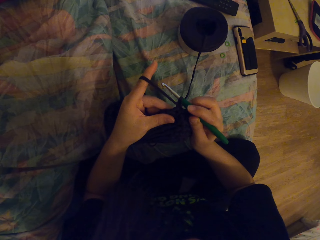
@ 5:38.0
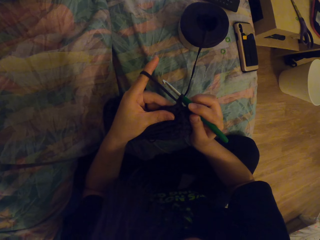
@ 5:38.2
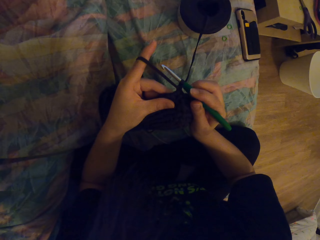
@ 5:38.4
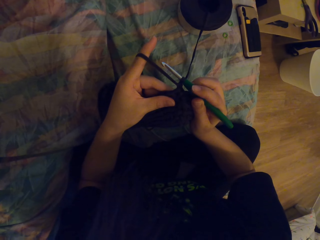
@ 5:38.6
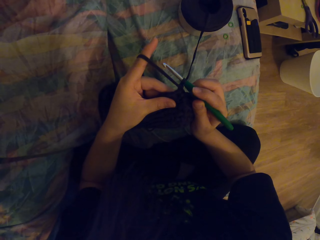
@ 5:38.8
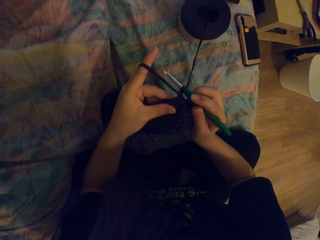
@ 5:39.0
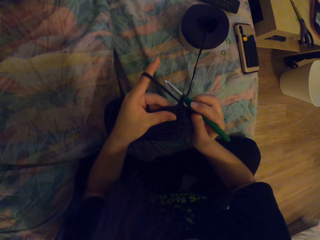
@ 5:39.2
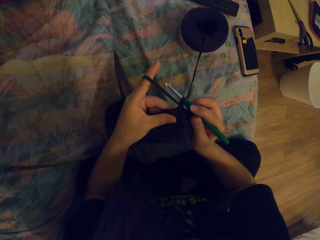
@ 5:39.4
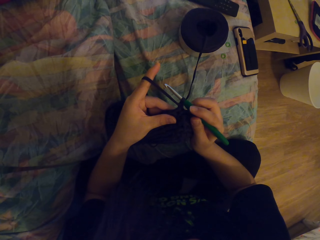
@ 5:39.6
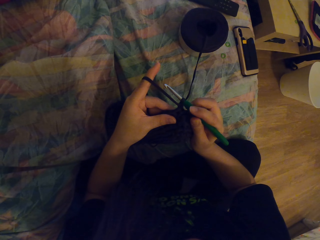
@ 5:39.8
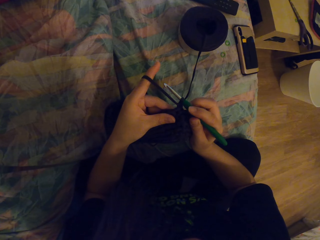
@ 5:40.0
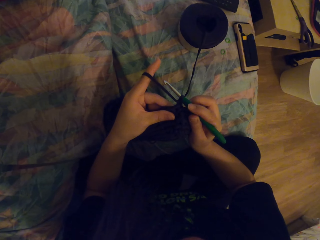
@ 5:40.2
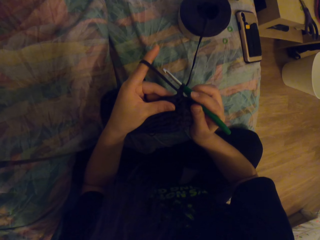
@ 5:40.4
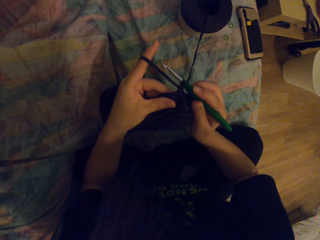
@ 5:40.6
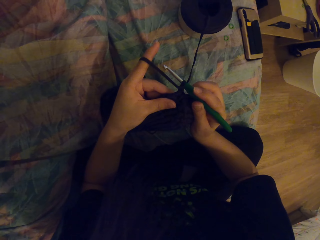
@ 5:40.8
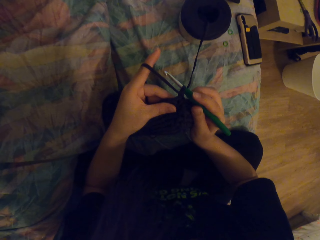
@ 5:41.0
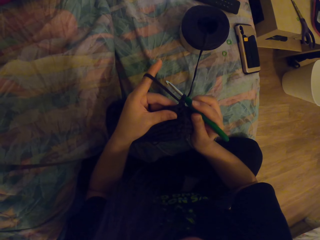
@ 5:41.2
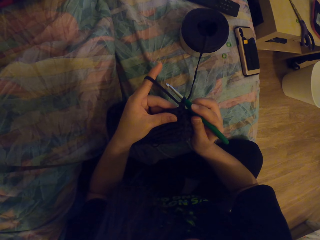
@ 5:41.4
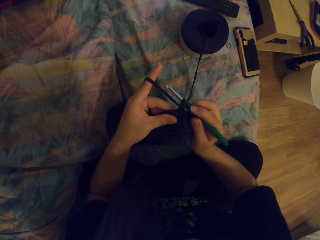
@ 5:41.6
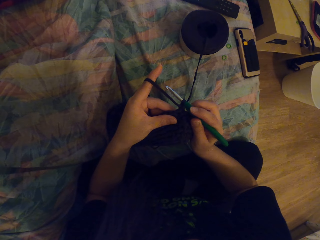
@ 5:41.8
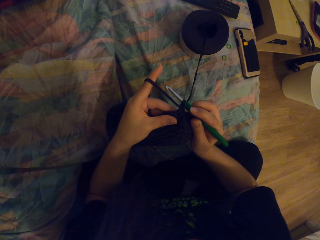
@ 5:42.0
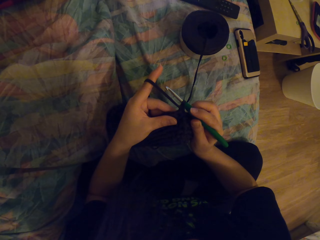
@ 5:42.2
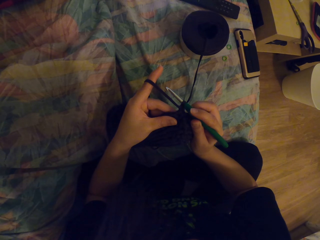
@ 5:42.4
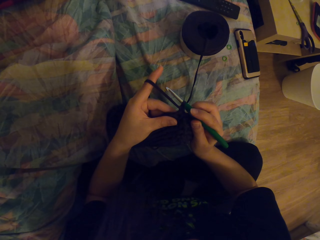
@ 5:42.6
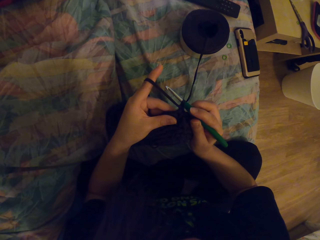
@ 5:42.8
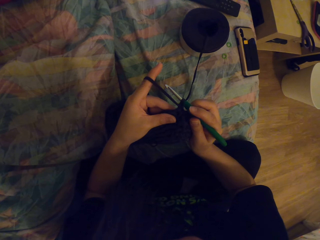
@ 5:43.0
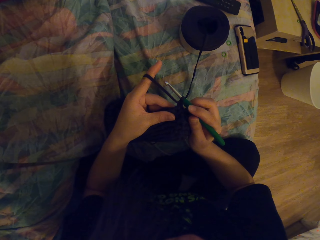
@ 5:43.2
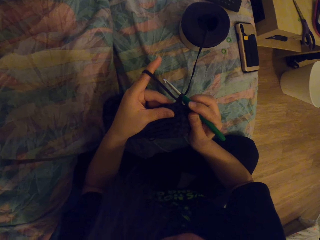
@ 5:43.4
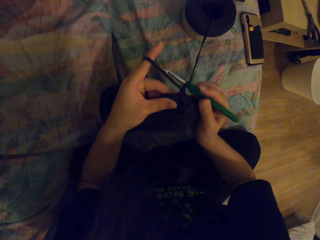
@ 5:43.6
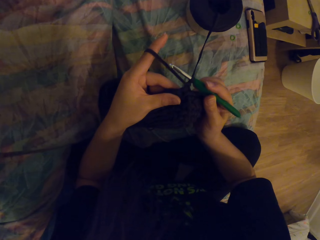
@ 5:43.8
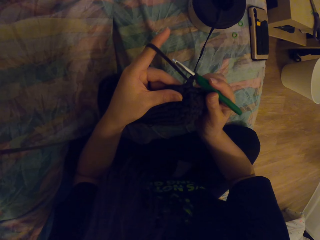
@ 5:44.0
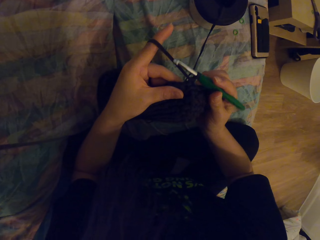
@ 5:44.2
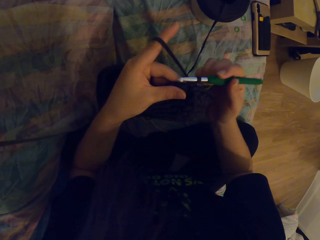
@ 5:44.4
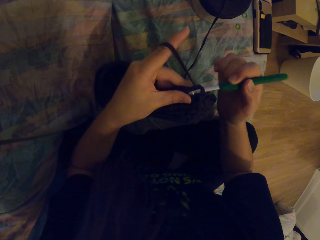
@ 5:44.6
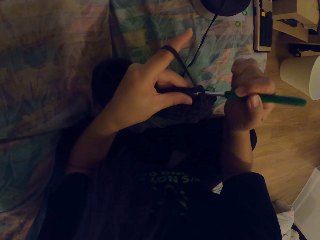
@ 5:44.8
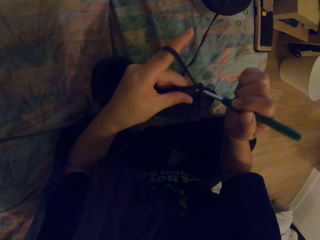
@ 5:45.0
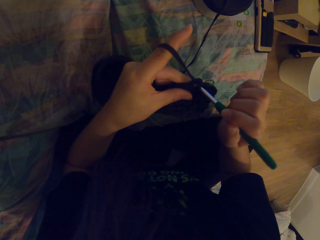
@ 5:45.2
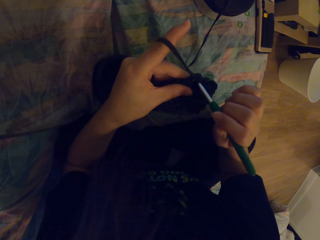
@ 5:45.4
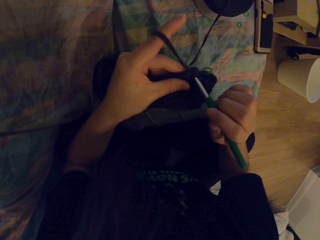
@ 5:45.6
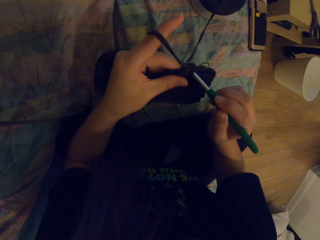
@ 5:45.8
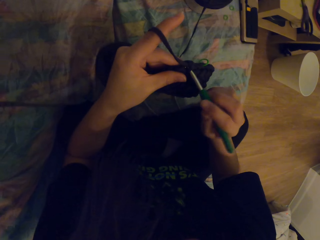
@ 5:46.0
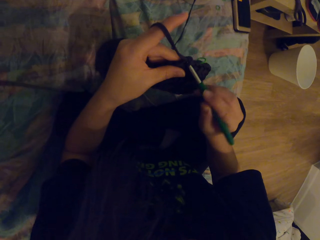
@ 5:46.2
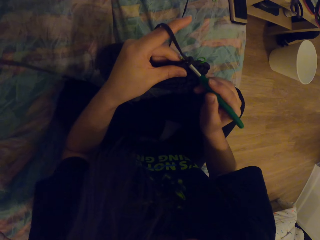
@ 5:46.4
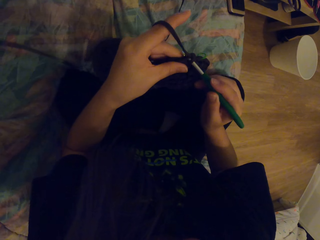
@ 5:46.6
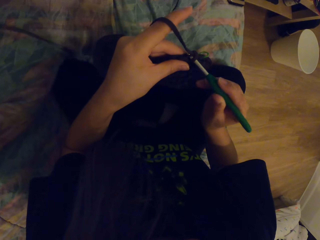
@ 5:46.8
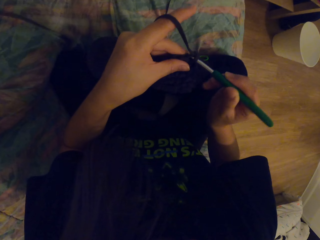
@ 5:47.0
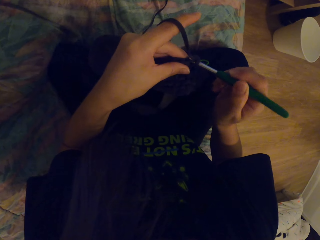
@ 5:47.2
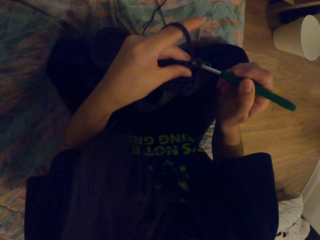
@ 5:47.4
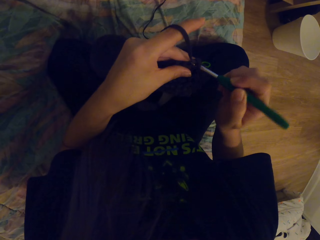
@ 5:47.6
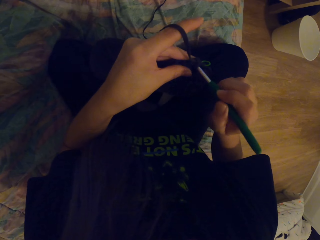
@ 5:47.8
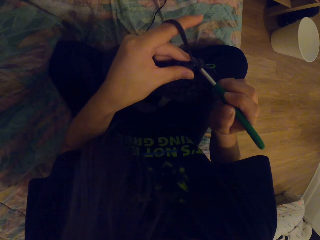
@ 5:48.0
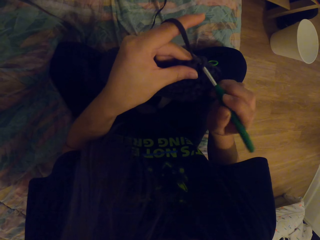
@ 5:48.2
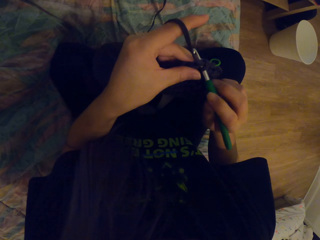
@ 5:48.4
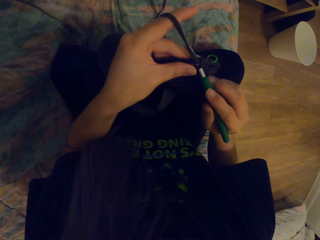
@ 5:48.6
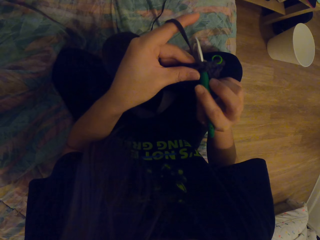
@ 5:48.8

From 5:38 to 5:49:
The camera wearer looks at the laptop. They weave the fabric using the crochet.

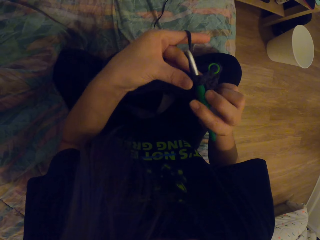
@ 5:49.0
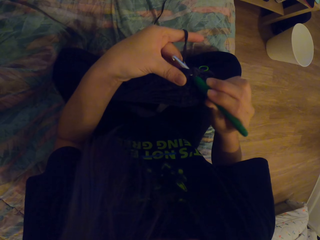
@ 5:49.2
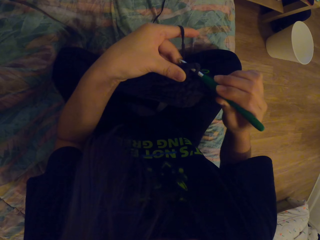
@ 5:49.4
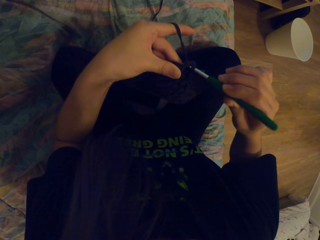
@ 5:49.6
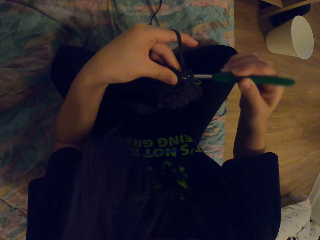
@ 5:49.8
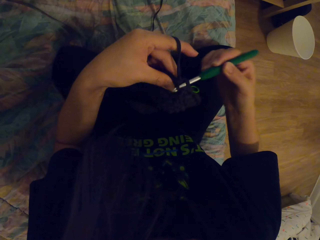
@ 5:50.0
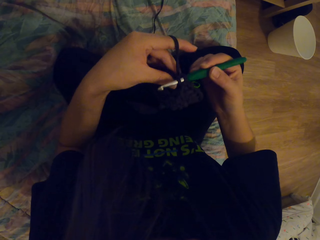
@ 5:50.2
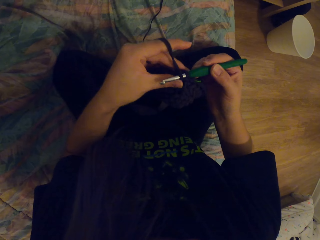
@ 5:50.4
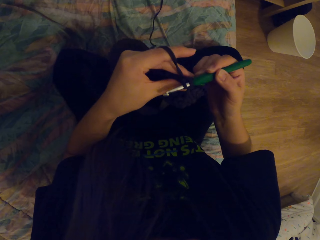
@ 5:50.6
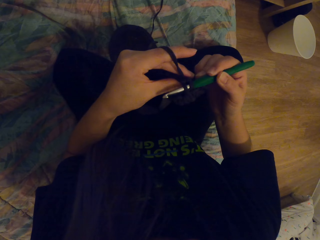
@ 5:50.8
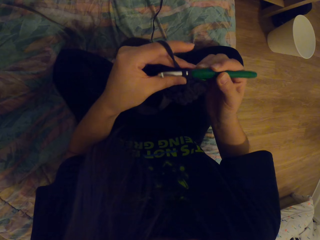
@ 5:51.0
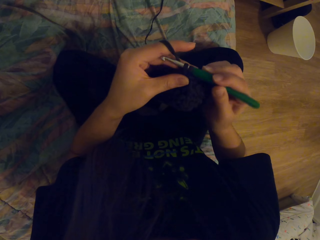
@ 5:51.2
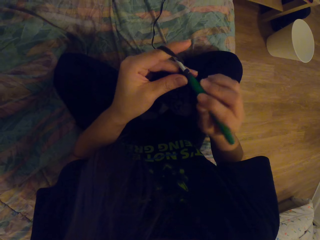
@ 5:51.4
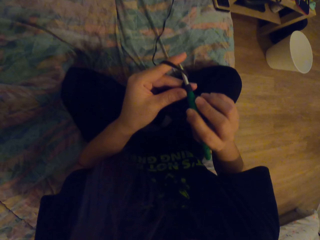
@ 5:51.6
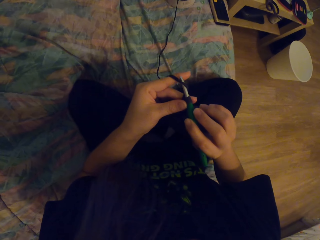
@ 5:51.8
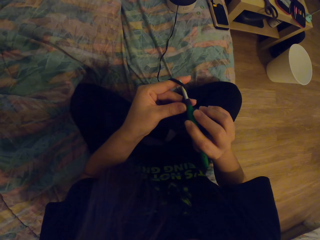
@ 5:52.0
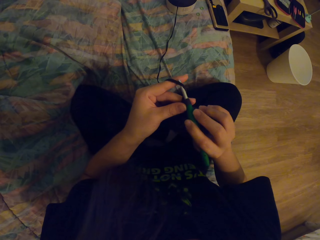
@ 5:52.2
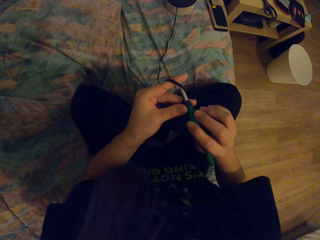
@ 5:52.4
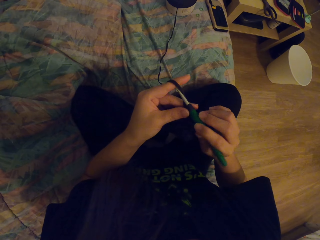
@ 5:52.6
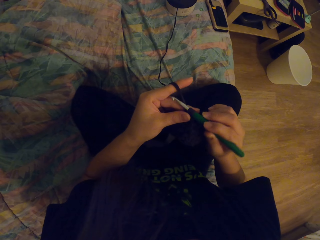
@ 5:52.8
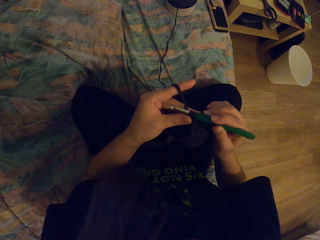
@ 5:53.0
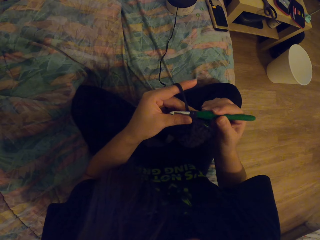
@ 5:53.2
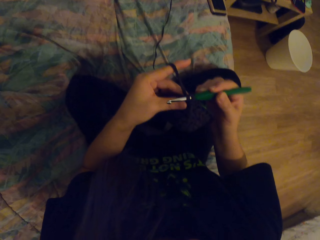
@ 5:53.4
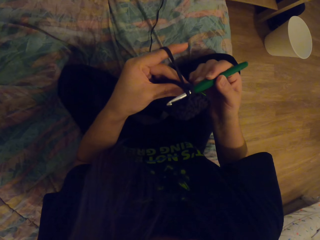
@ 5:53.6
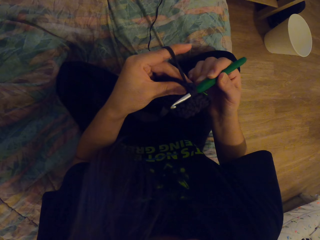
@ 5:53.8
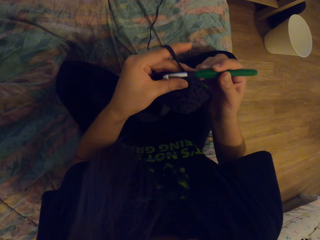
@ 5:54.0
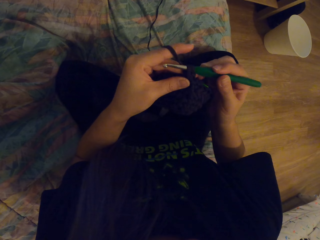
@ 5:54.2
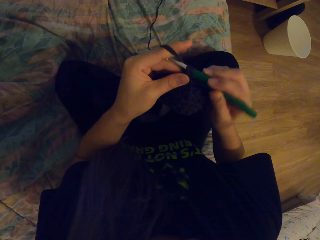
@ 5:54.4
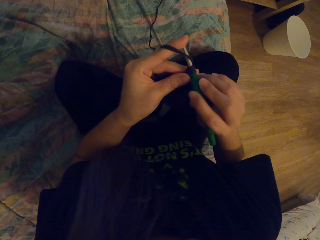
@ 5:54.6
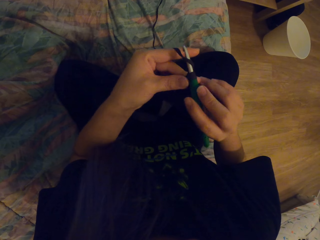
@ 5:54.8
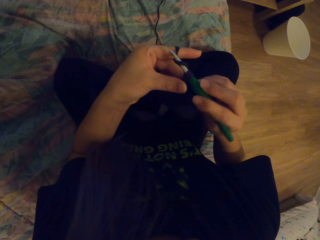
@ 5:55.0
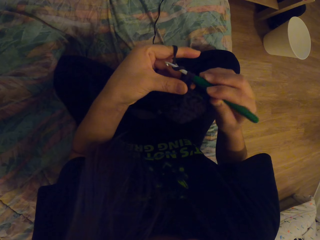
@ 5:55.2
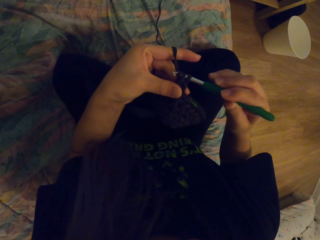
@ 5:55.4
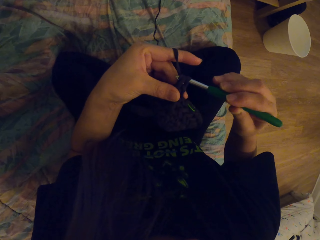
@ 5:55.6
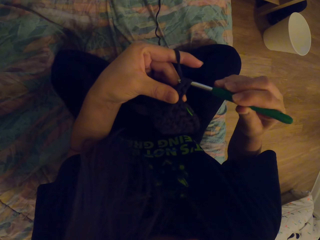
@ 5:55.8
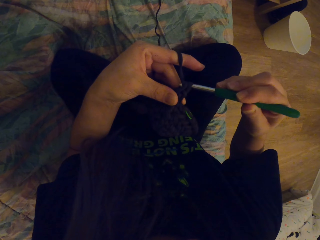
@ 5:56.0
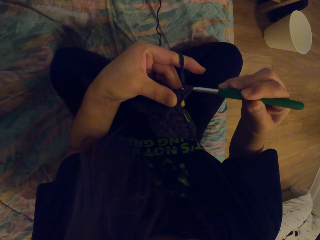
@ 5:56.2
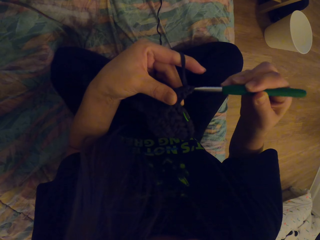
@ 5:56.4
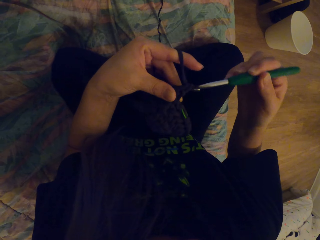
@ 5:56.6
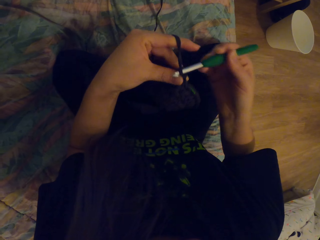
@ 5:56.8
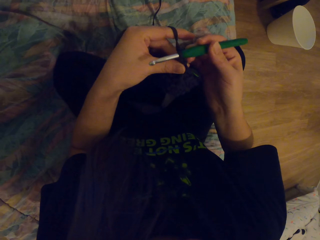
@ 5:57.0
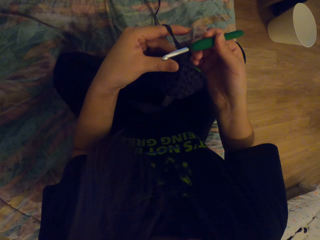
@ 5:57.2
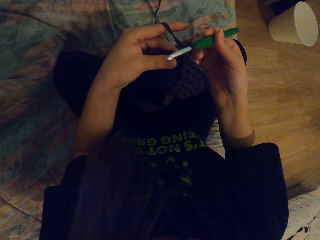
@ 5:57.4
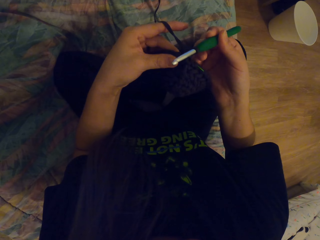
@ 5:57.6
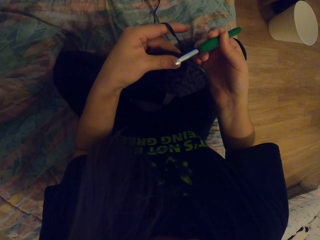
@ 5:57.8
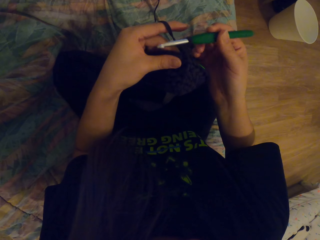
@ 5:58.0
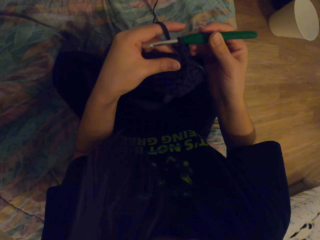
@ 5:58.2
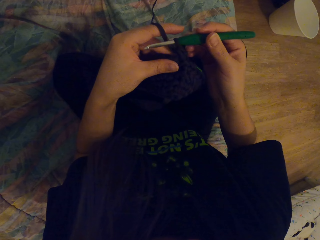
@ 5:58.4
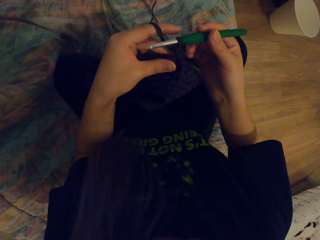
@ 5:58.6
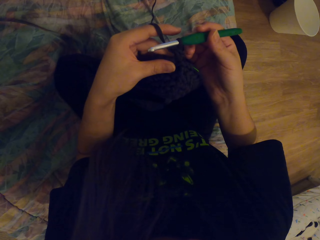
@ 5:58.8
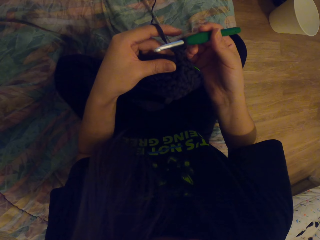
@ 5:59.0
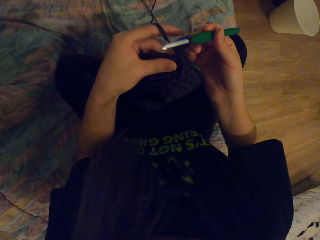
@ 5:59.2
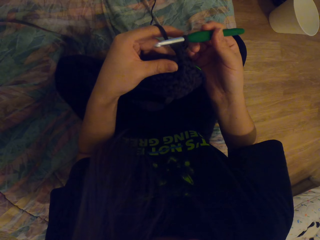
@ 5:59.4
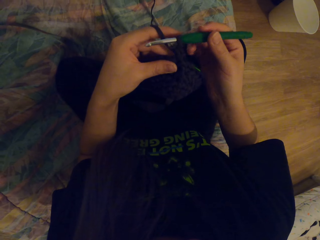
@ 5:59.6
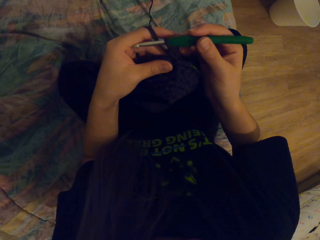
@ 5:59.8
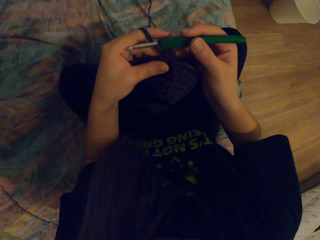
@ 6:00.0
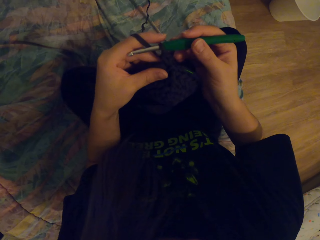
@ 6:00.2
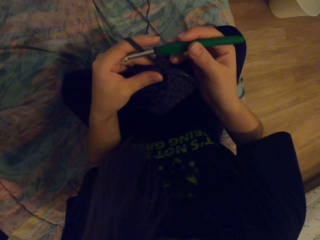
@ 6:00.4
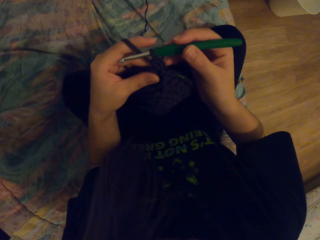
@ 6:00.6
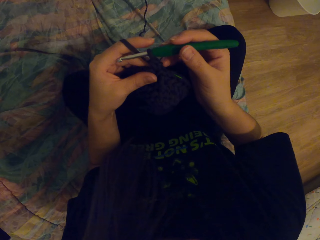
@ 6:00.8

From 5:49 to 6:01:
The camera wearer crochets. They move the crochet.
